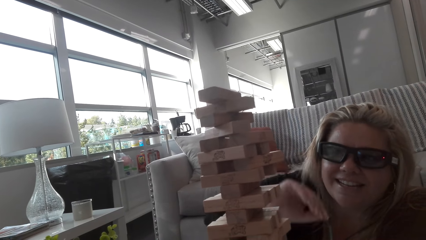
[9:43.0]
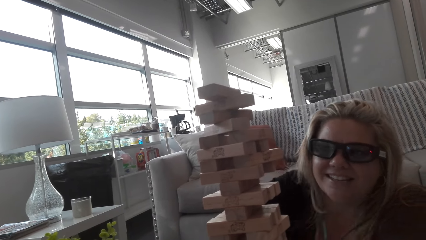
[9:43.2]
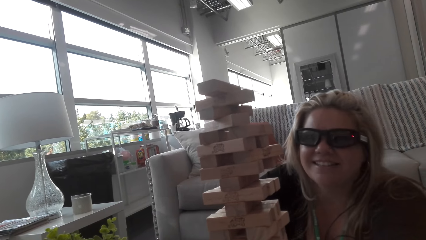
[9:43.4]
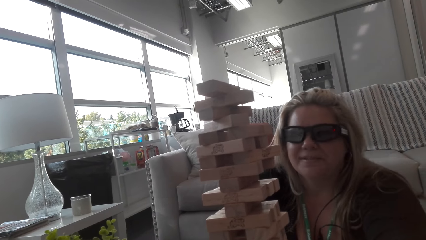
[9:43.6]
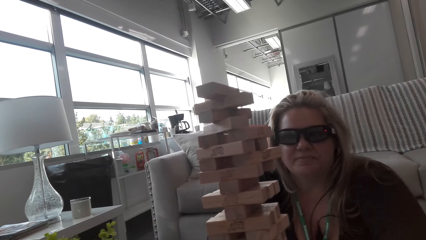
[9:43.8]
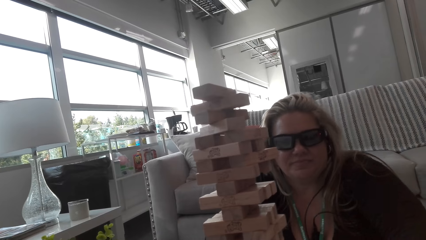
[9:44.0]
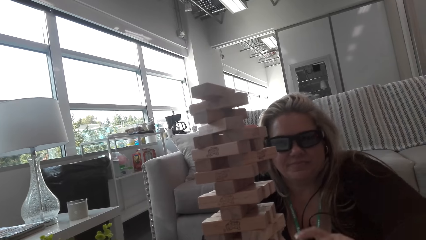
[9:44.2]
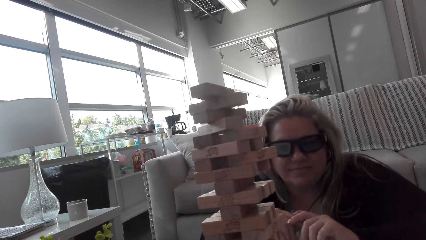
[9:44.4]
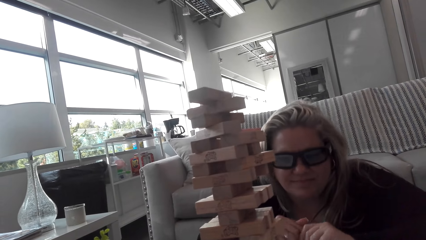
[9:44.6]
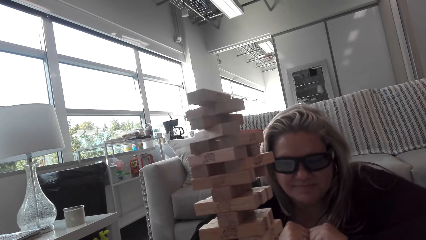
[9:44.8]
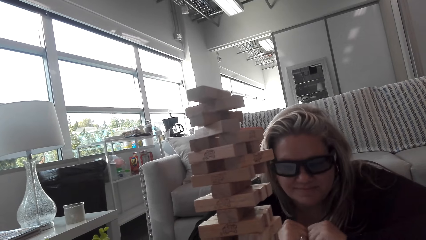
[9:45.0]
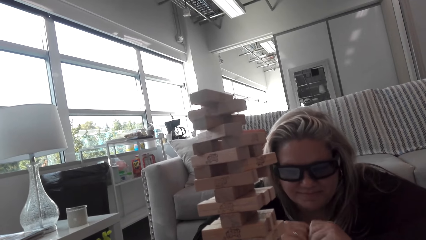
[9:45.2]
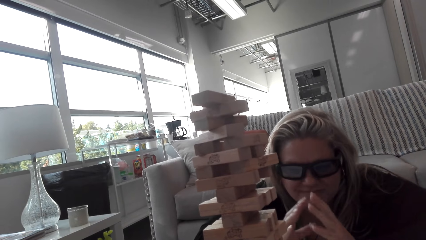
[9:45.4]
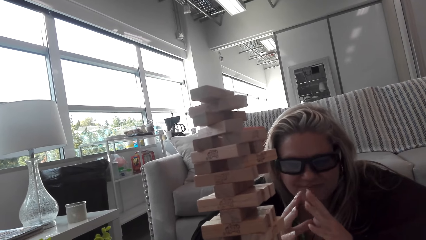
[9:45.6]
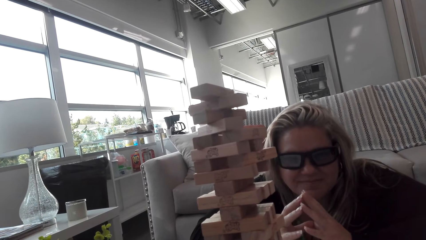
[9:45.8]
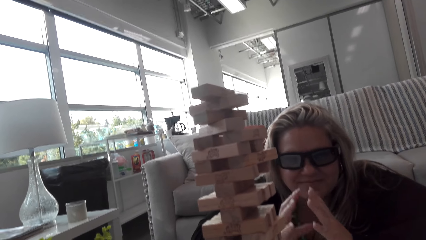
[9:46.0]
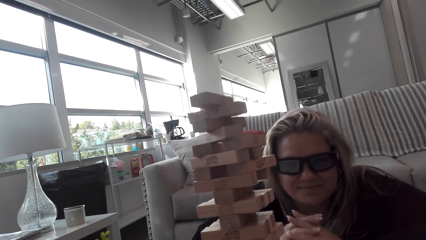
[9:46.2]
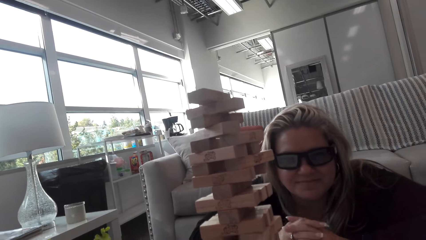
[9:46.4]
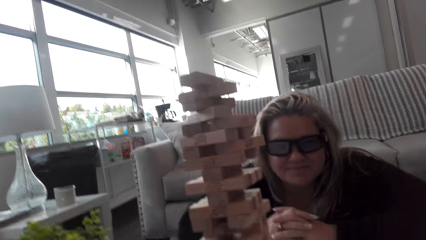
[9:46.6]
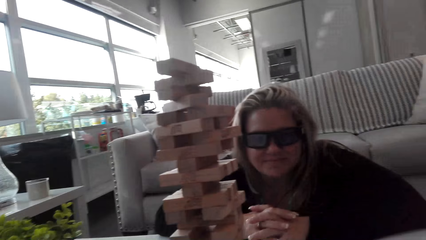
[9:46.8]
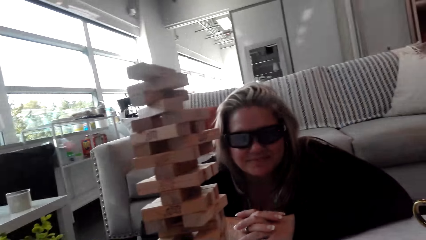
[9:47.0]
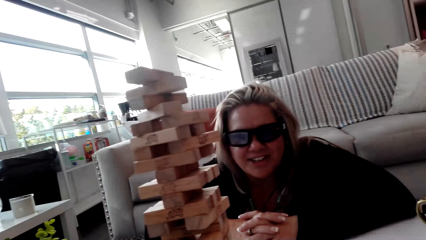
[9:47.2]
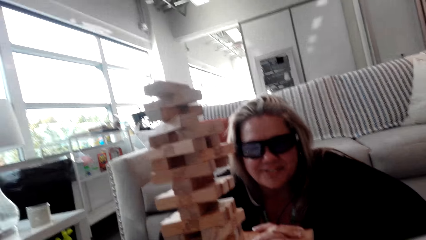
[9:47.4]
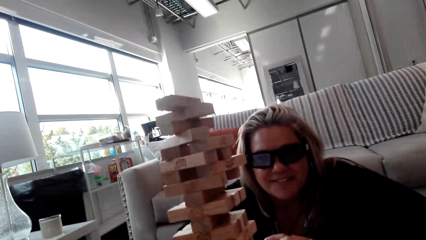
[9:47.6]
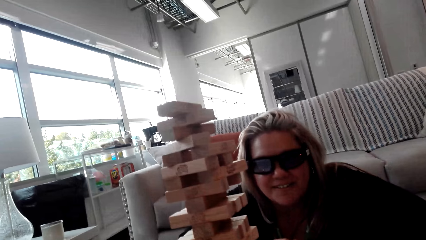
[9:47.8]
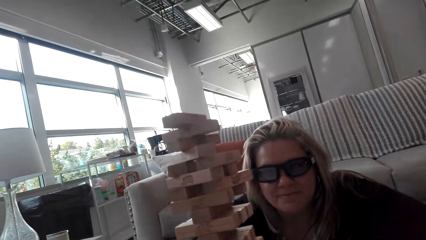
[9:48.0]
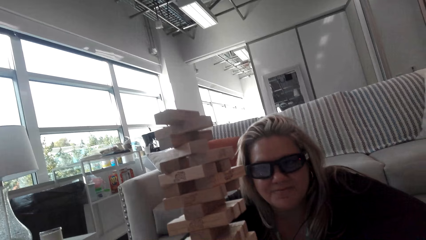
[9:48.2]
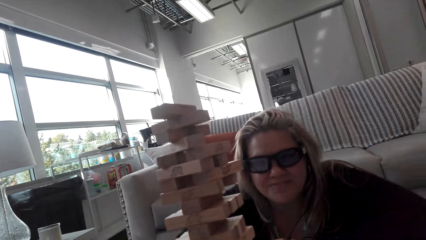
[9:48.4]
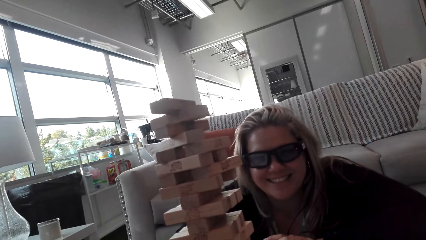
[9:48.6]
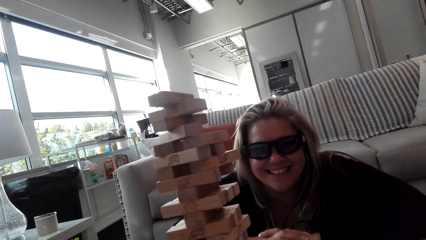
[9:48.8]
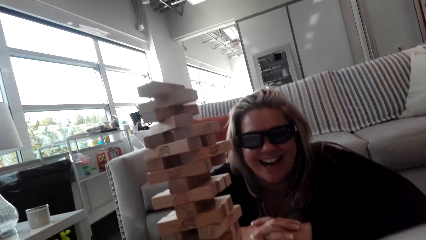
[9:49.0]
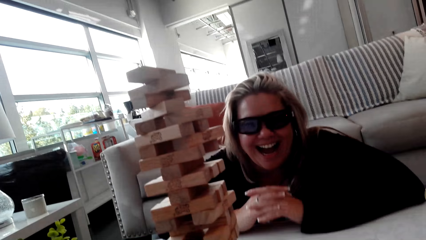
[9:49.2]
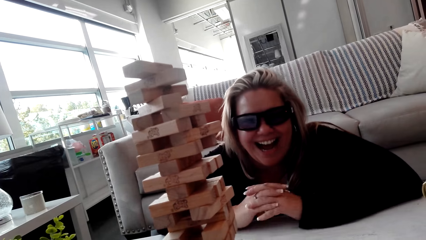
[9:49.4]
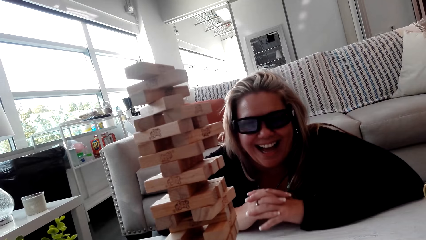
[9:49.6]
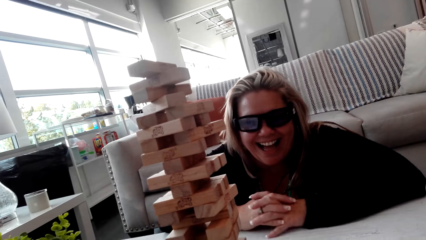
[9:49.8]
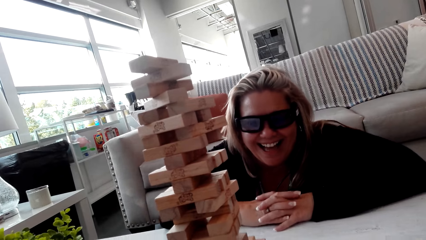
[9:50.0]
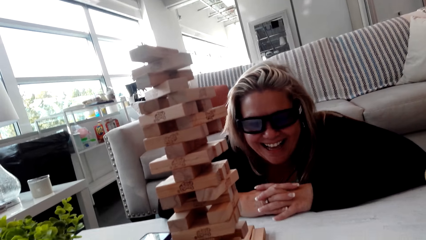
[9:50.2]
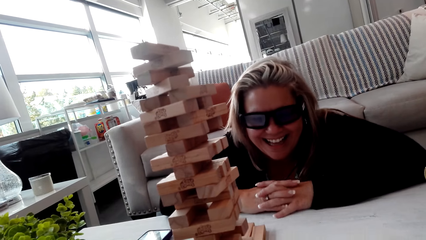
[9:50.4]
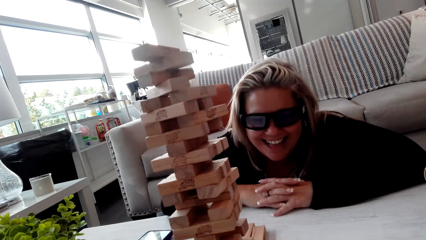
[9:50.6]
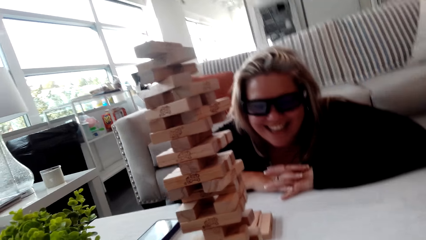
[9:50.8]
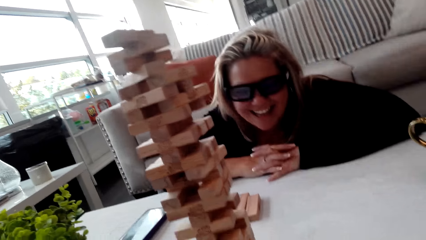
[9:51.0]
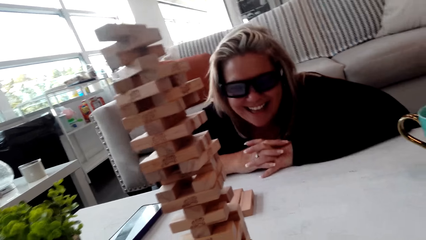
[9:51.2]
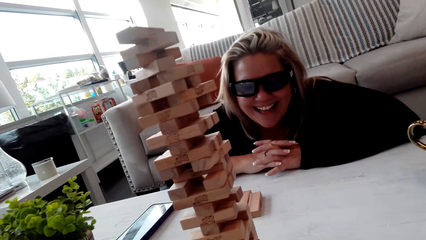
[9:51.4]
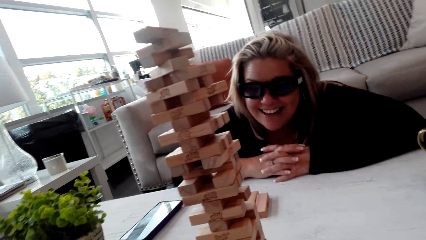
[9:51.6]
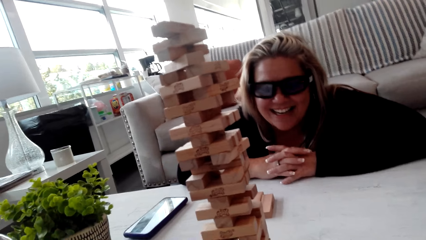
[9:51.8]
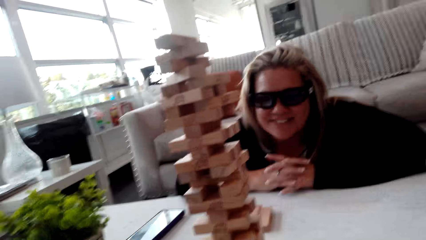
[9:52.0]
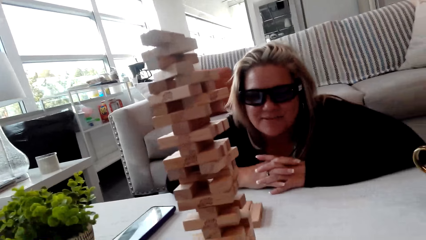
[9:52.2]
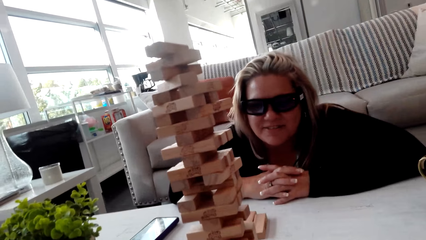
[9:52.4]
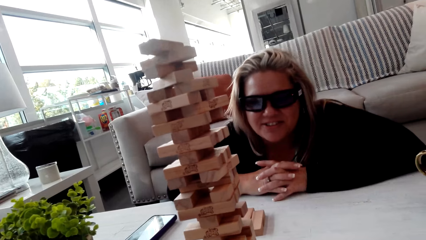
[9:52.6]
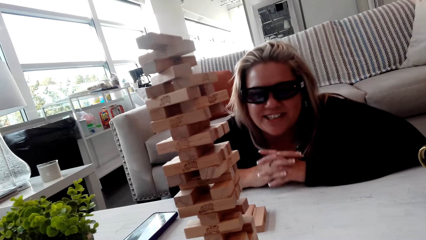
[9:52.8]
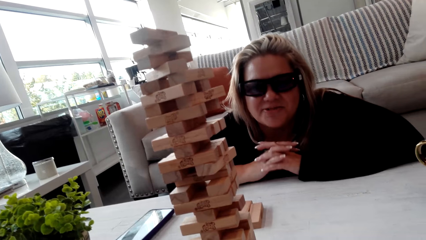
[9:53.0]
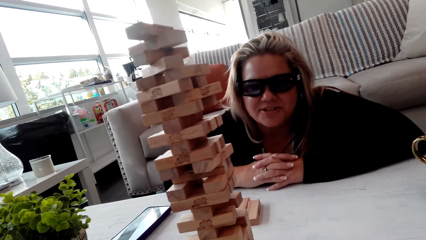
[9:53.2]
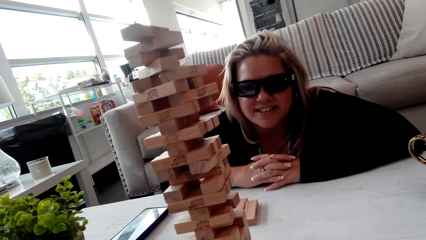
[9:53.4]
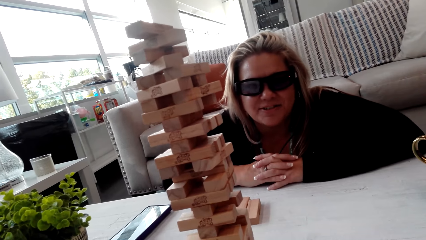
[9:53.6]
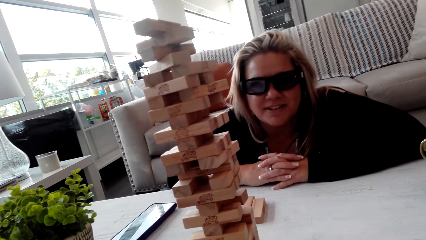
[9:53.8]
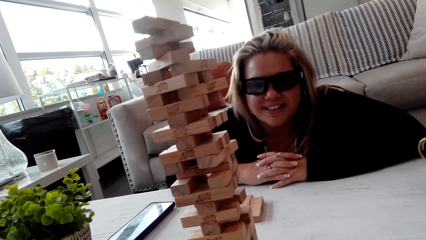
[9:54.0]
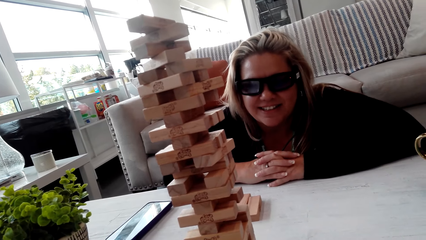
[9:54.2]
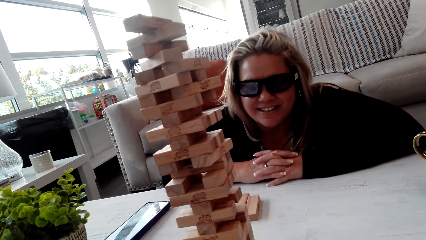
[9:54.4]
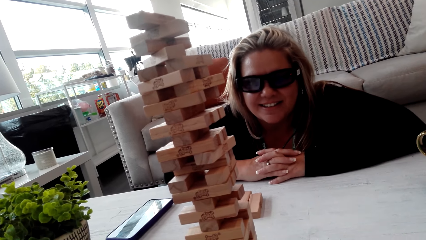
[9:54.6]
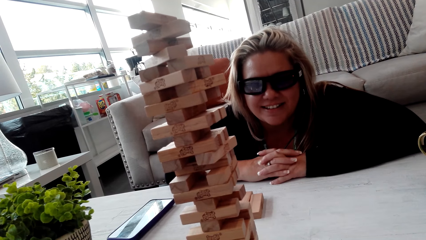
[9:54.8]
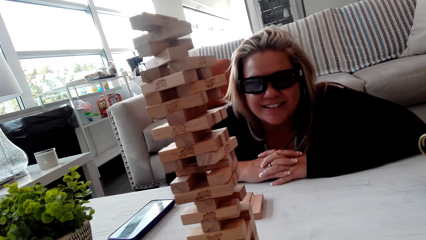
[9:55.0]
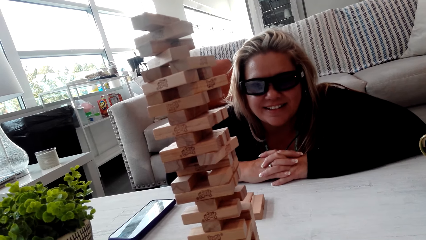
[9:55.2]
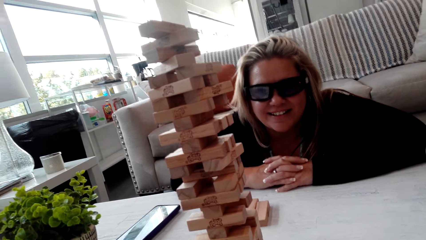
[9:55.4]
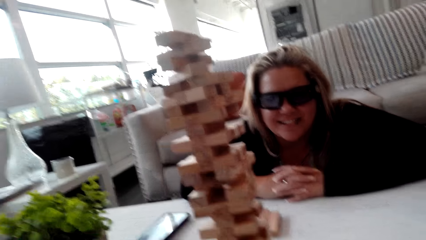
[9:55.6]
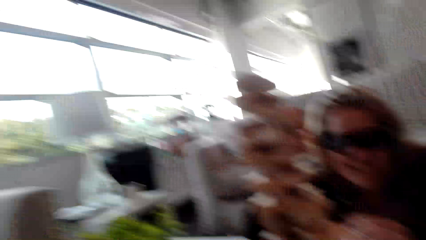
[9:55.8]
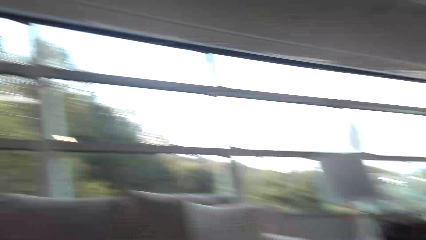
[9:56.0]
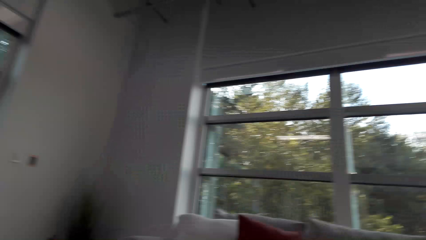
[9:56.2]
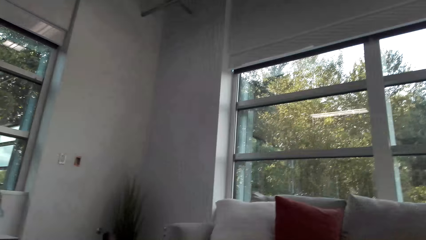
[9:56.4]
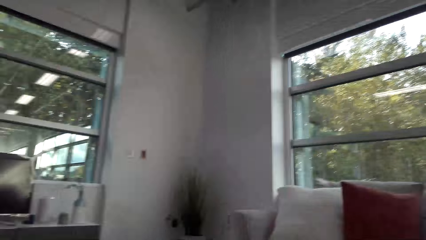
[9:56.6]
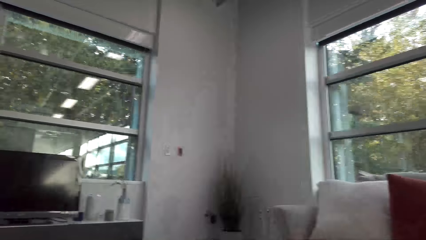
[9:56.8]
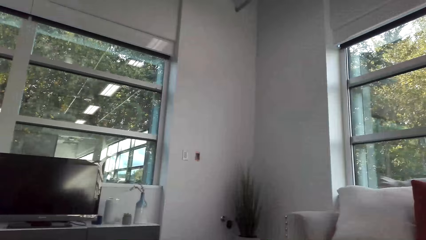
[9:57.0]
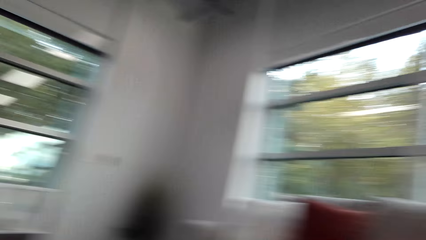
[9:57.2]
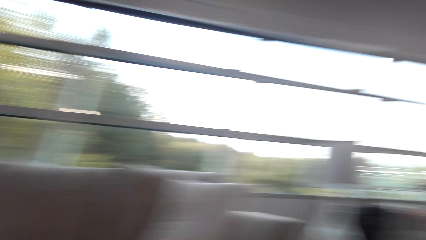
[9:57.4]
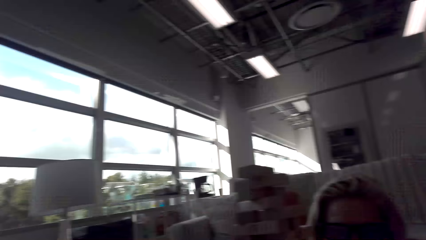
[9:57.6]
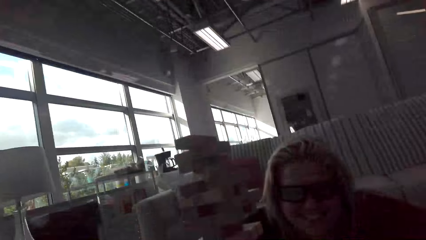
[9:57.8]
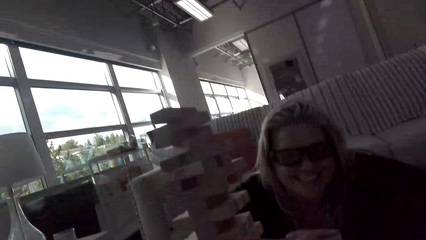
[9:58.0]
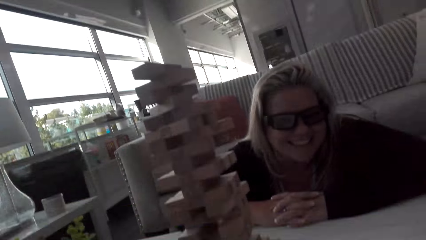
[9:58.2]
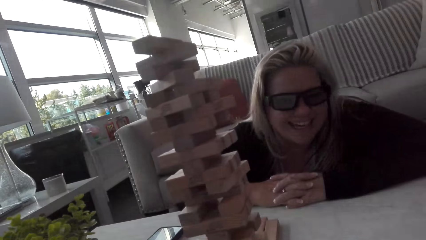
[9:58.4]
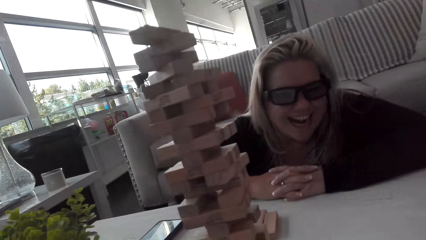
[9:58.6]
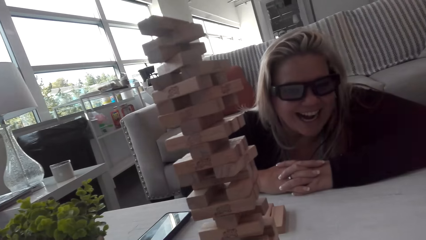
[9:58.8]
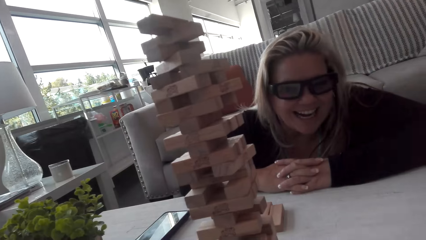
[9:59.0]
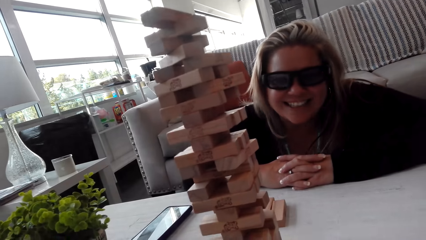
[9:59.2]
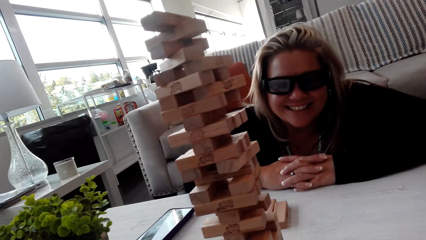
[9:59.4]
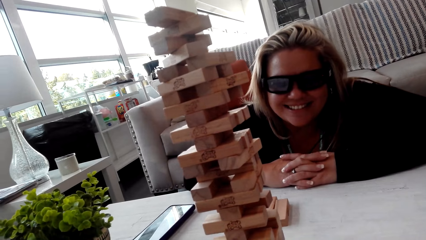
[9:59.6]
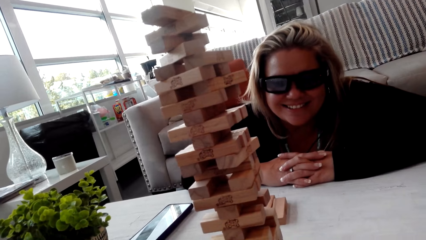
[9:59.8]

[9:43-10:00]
The camera wearer looks at the jenga game. They talk to a woman and look at the jenga game. The woman plays the jenga game. The camera wearer talks to the woman and looks around the room.
